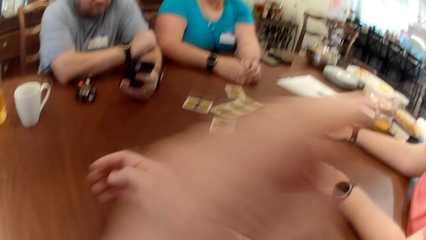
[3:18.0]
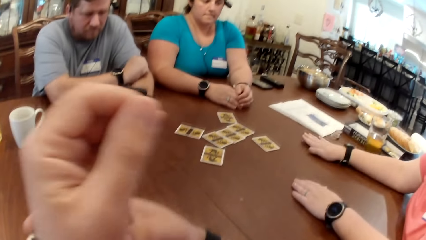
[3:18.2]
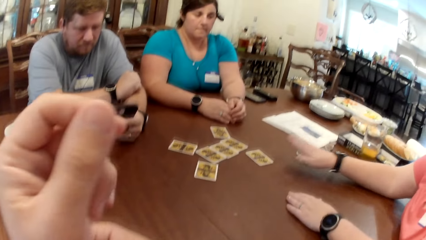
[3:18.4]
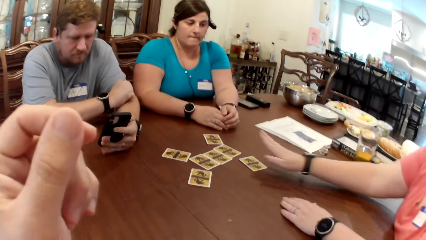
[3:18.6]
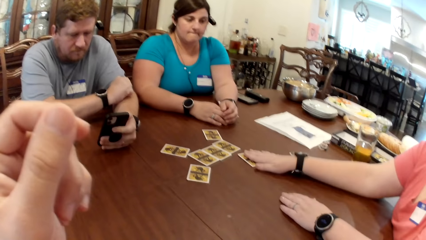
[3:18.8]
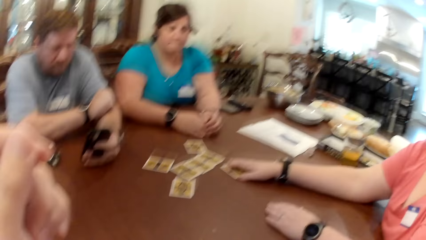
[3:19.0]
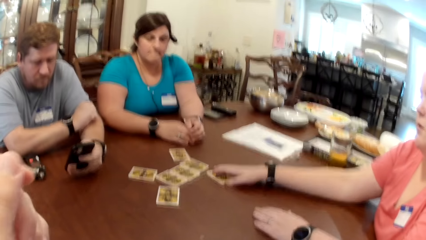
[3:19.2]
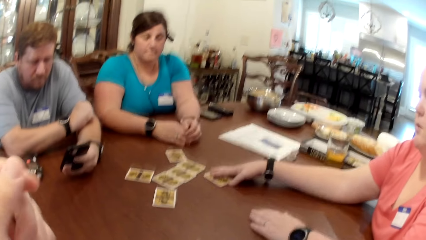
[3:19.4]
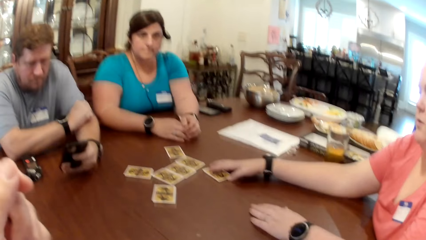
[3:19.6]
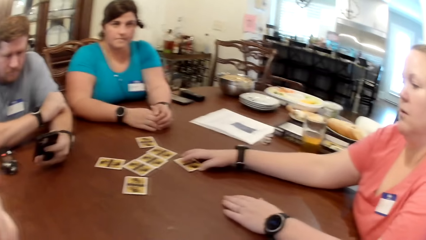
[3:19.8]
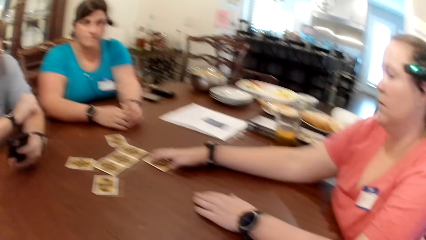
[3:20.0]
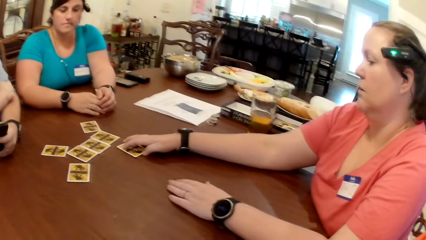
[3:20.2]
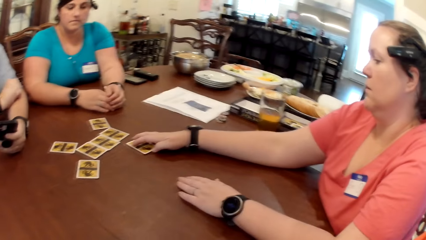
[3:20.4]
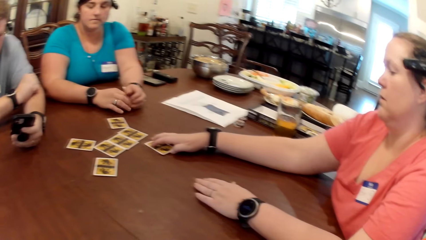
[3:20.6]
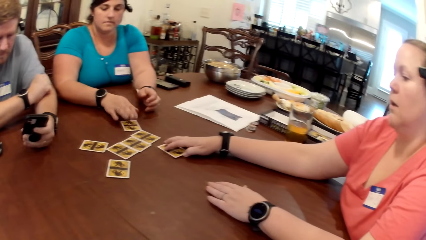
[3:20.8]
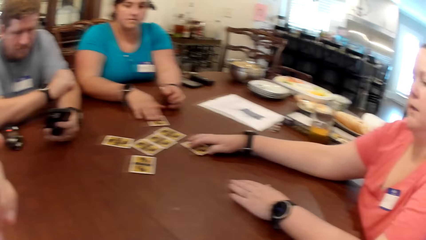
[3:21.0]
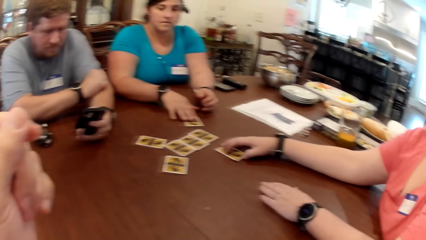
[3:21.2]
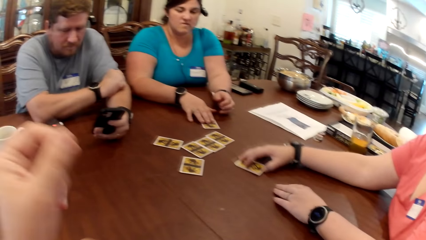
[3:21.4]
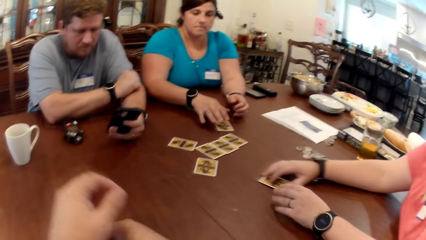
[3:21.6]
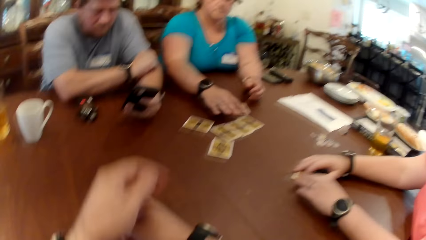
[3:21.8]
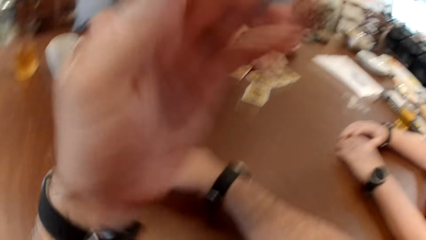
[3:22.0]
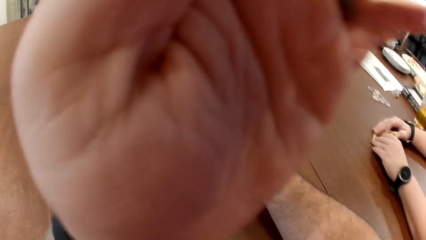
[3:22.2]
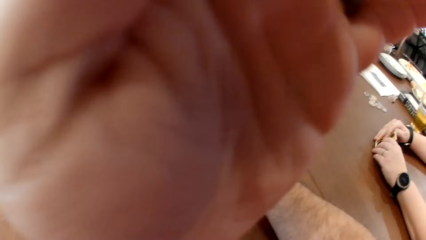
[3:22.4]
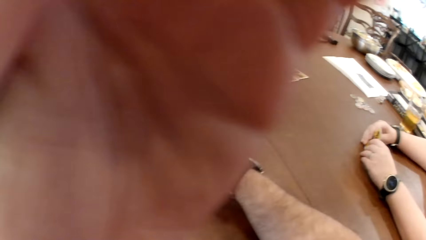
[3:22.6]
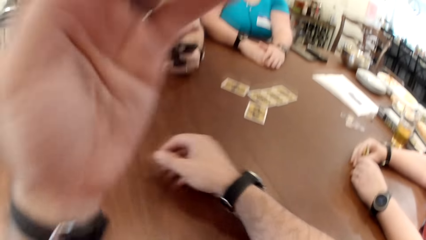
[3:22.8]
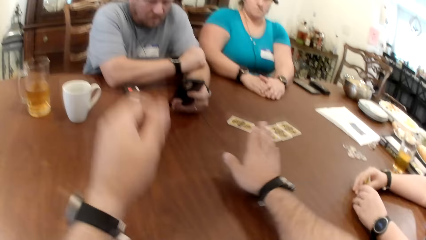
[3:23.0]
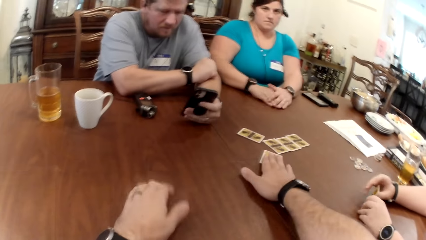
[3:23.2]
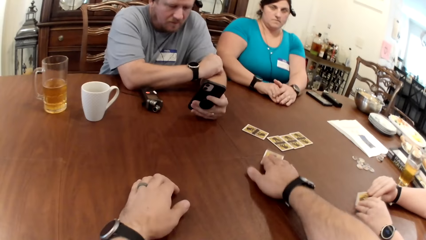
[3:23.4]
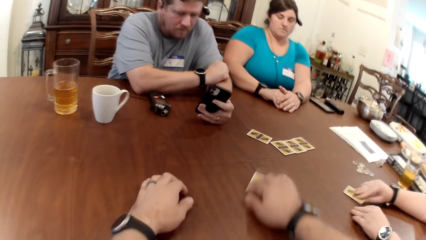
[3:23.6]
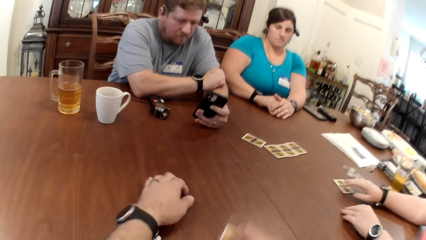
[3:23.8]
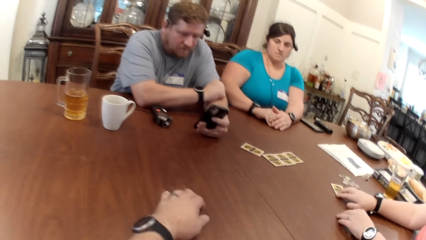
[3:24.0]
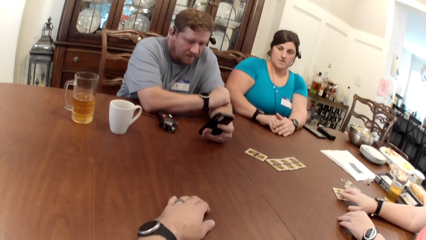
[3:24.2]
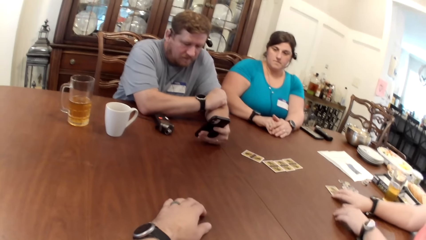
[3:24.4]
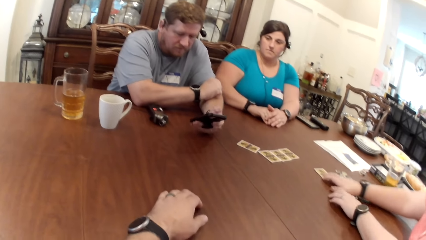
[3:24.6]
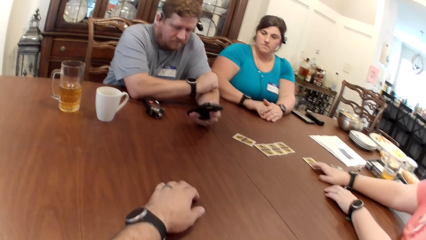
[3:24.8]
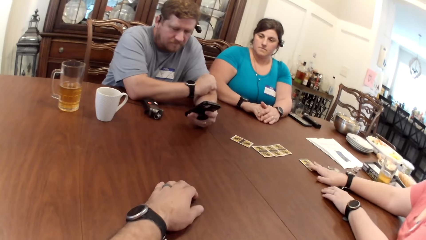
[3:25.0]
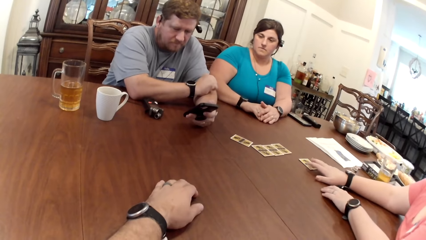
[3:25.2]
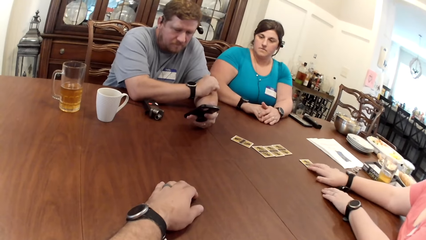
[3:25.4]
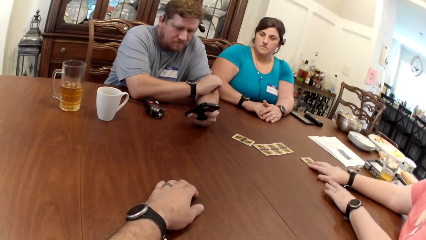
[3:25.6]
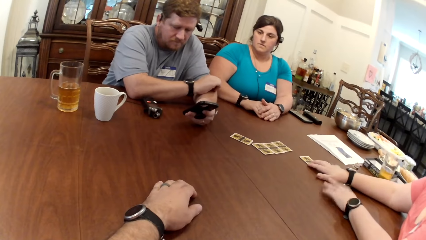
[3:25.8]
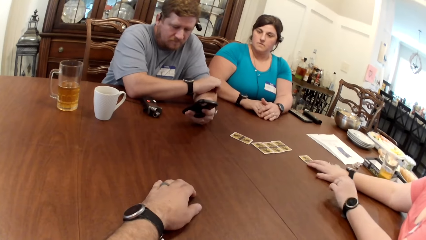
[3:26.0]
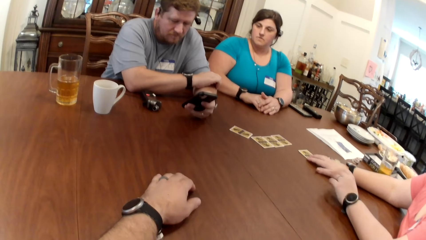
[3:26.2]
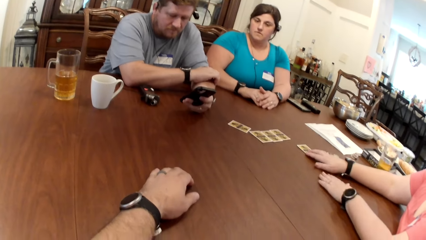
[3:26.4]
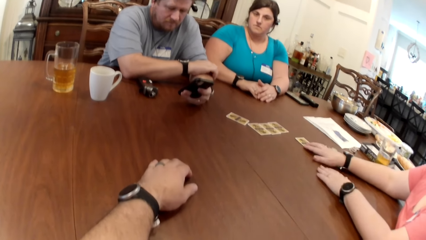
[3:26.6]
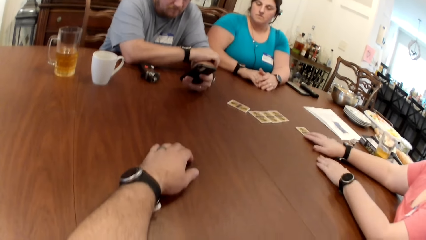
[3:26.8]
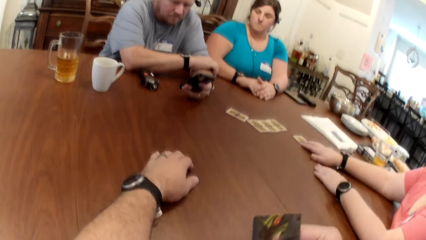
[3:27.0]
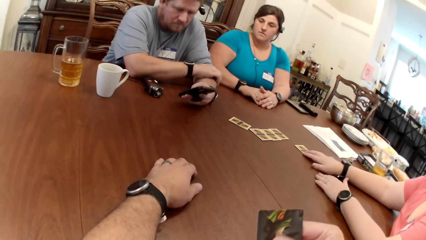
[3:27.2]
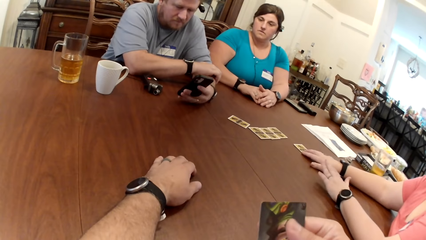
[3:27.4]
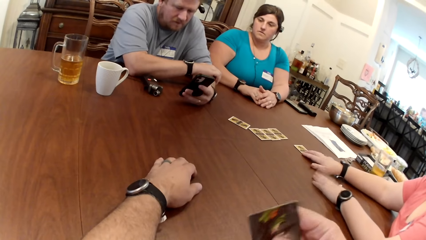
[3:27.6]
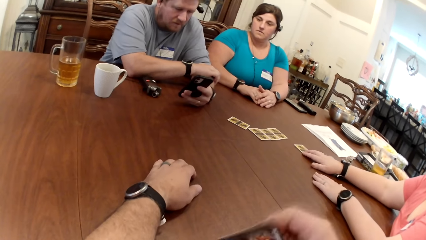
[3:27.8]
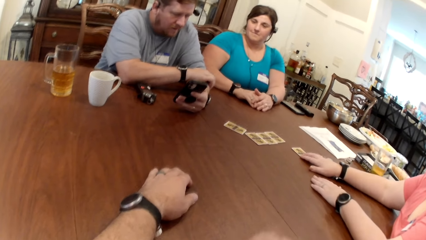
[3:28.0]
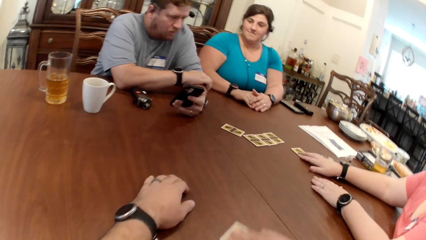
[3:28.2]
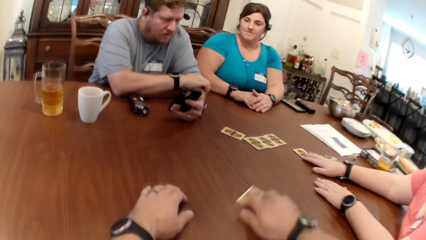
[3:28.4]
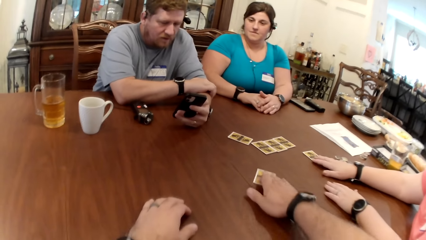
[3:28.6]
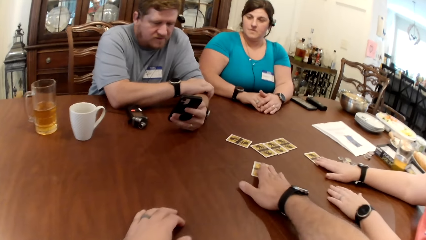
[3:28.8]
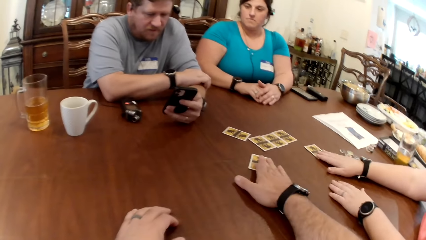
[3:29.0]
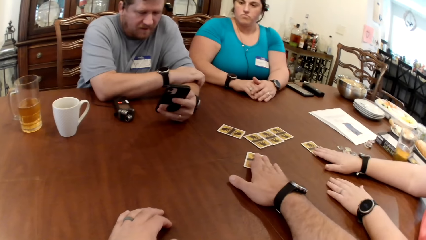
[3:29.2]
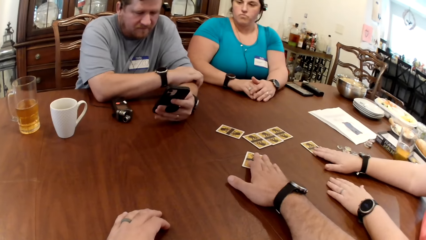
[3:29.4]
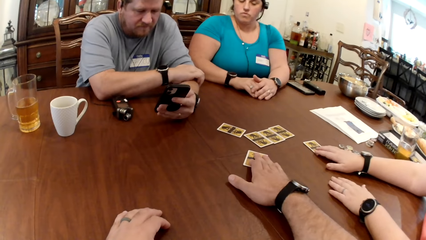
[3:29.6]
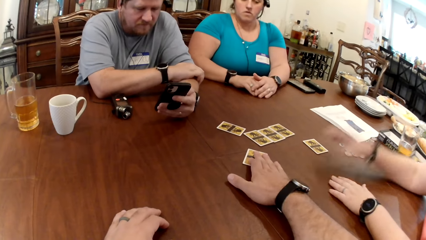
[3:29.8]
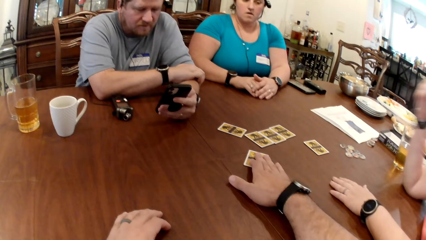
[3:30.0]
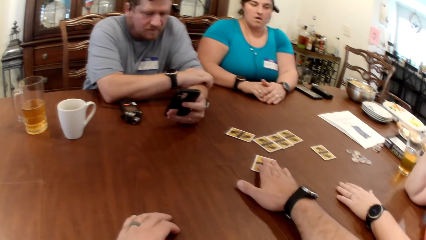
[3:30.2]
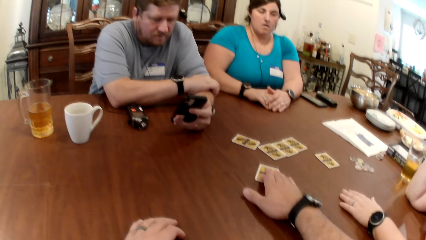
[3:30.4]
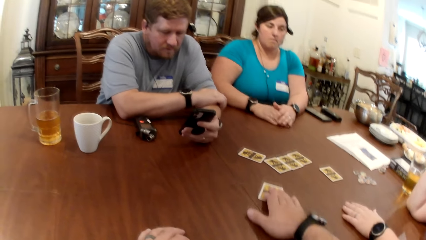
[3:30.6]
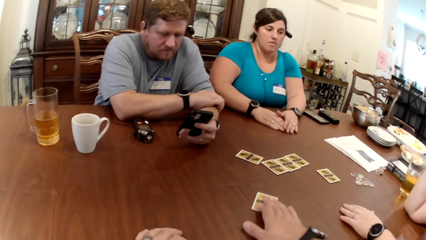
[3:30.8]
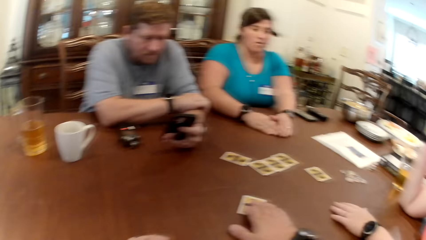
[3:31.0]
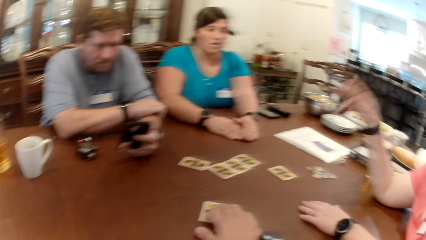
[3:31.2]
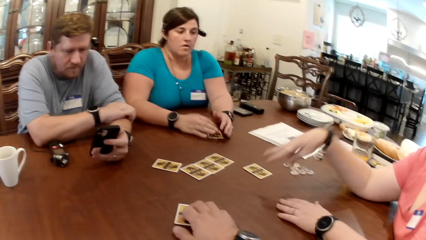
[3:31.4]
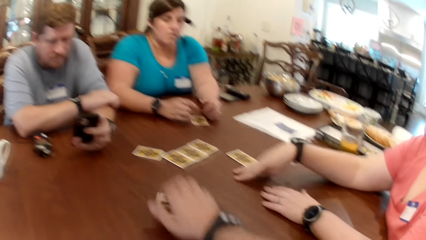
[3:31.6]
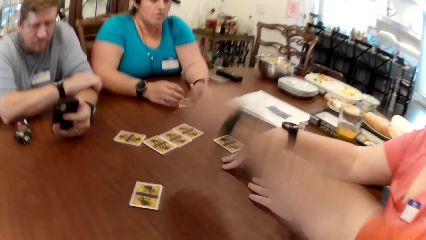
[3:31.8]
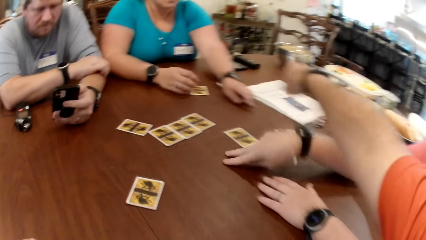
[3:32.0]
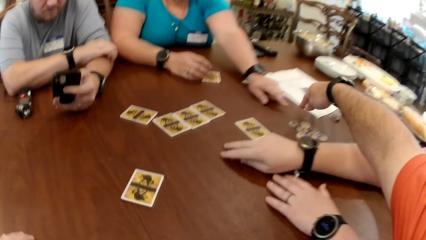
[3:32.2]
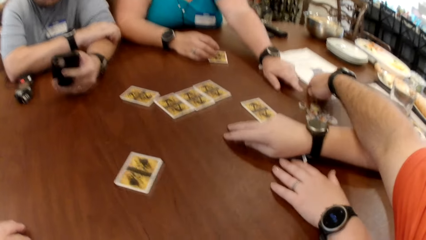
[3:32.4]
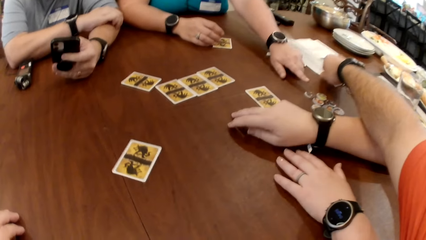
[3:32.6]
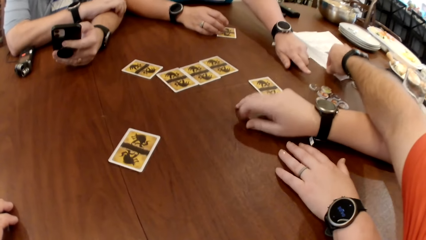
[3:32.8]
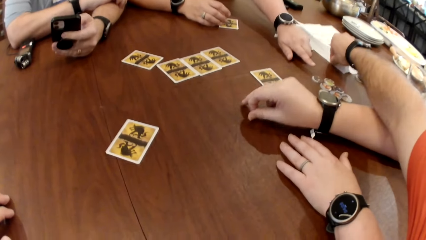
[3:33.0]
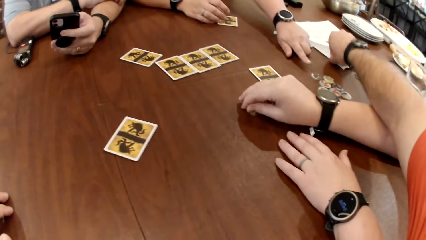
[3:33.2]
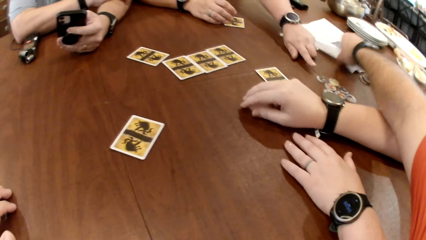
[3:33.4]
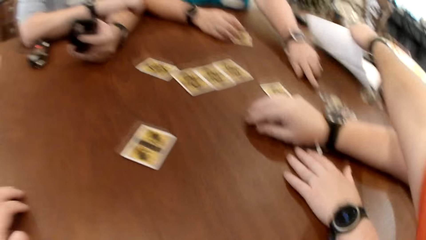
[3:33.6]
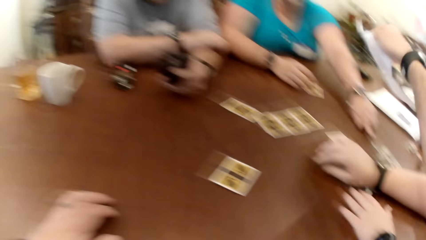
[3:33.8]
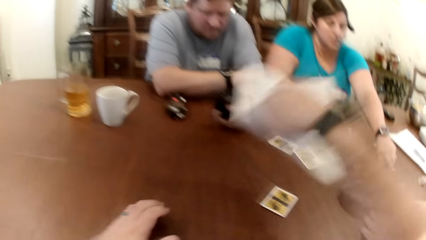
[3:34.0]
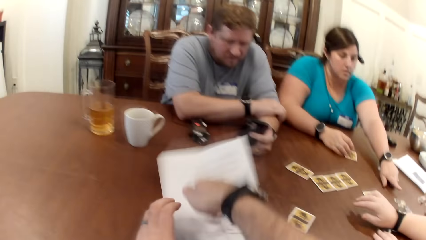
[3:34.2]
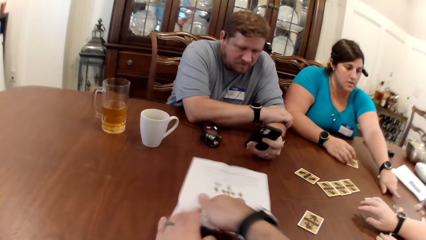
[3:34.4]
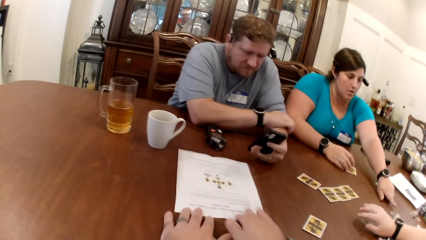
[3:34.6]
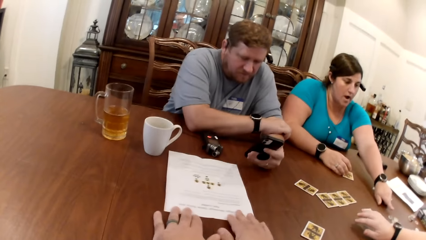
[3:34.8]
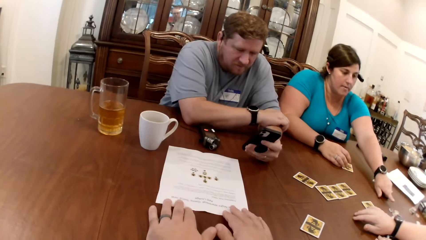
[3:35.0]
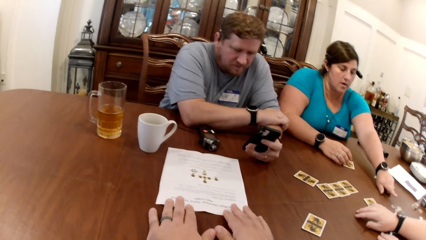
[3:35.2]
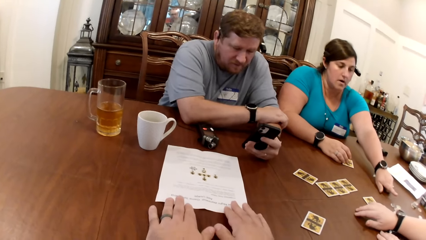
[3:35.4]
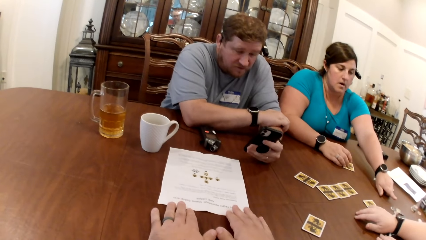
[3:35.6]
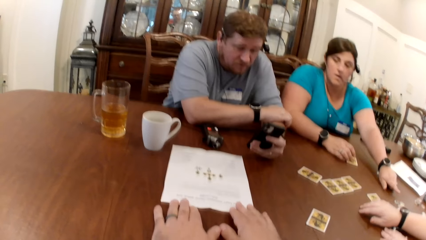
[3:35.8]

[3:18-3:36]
The camera wearer scratches his face with his left hand. He lifts his hand. A woman places her right hand on the card on the table. The camera wearer talks. Another woman adjusts the card on the table with her right hand. The first woman adjusts the card on the table with her right hand. The camera wearer adjusts the camera on his head with his left hand. He lifts his left hand, adjusts the card on the table with his right hand. The first woman adjusts the card on the table with her right hand. The camera wearer drags the card. He holds up the card with his right hand. He turns the card. A man interacts with the camera wearer, the other woman and the first woman. The camera wearer drops the card on the table with his right hand. He drags the card back to the table. The other woman moves the card on the table with both hands. The camera wearer picks up the game manual on the table with his right hand. He drops the game manual on the table with his right hand. He holds the game manual on the table with both hands.
